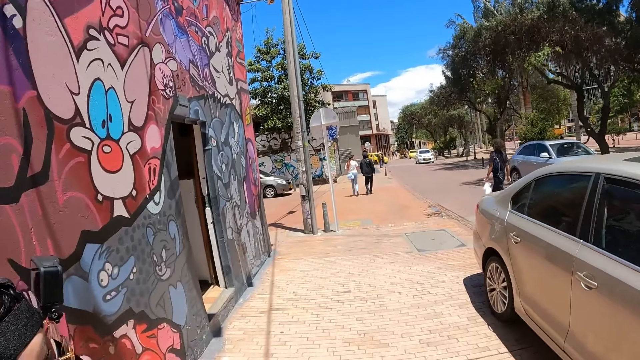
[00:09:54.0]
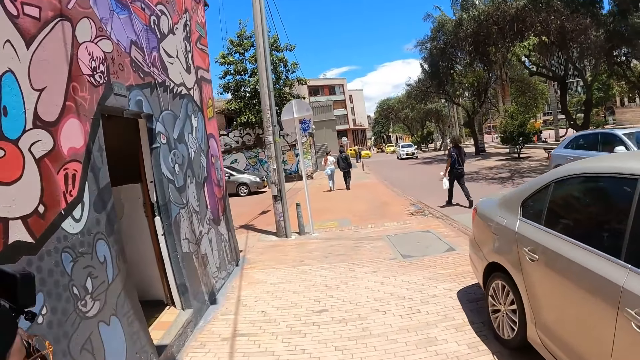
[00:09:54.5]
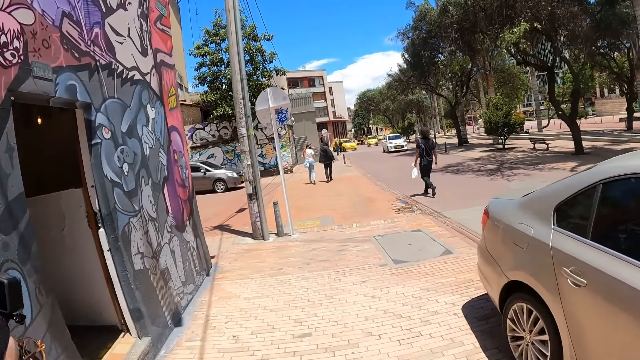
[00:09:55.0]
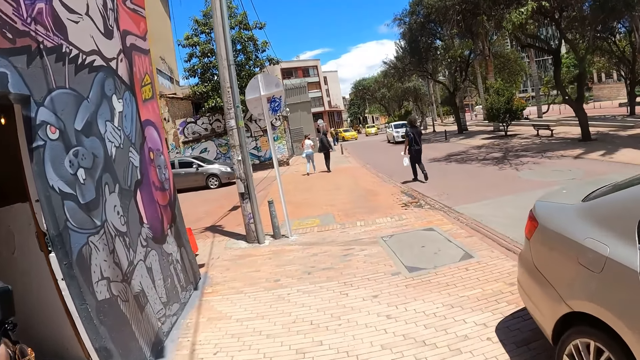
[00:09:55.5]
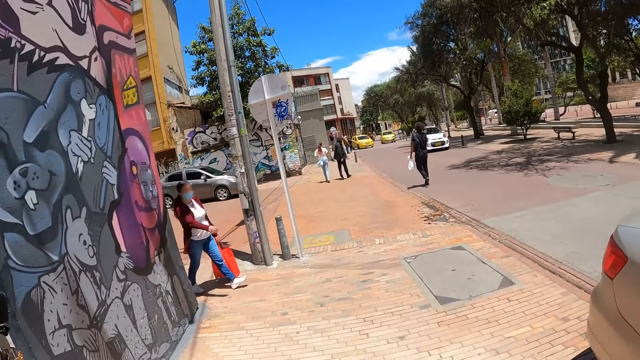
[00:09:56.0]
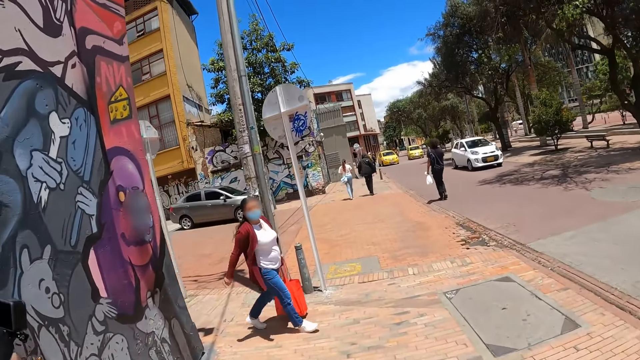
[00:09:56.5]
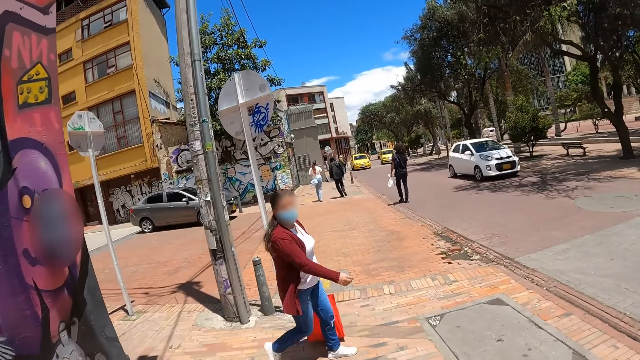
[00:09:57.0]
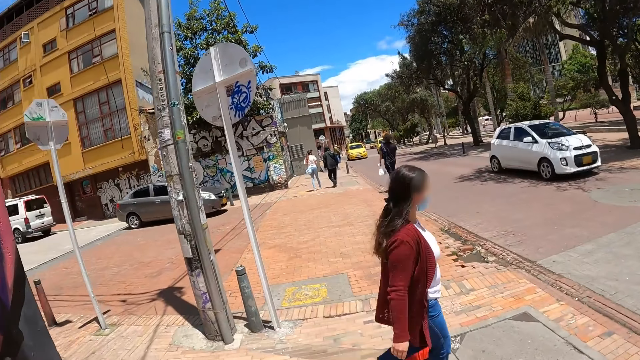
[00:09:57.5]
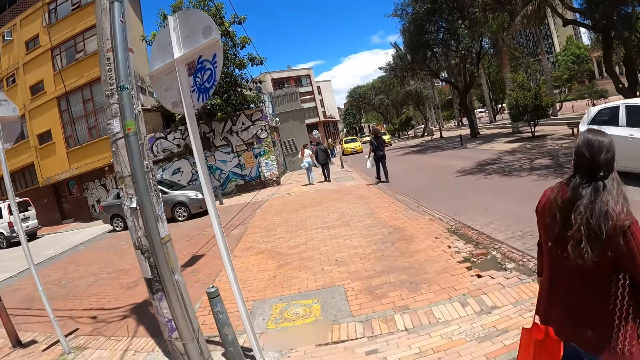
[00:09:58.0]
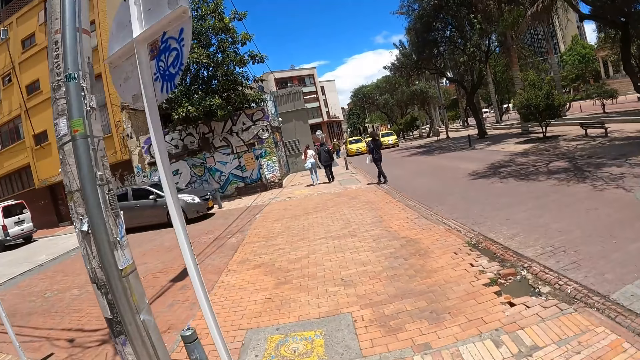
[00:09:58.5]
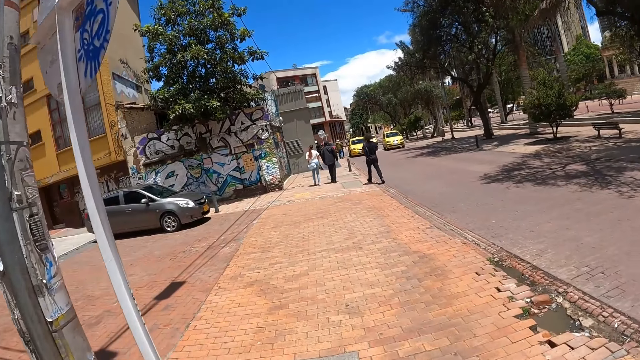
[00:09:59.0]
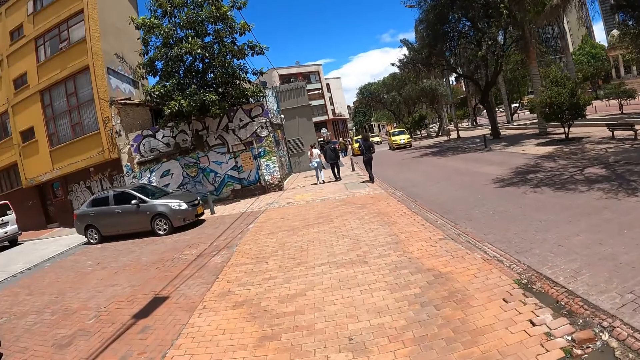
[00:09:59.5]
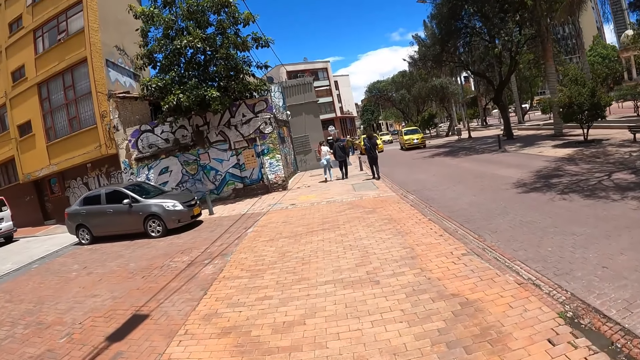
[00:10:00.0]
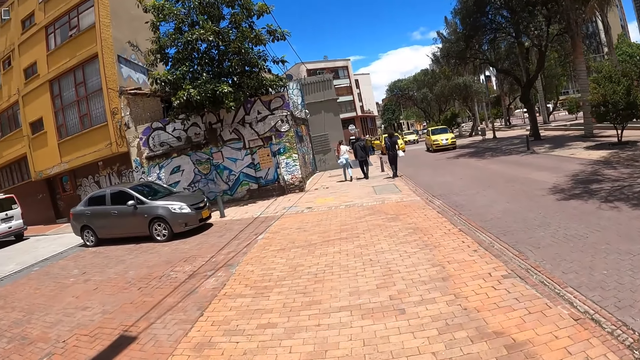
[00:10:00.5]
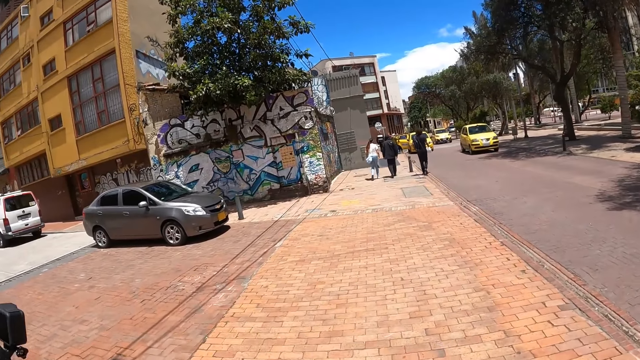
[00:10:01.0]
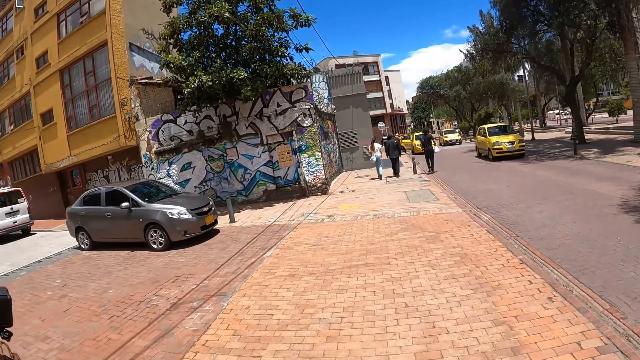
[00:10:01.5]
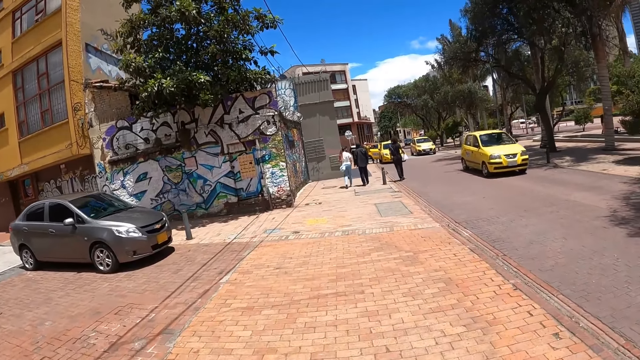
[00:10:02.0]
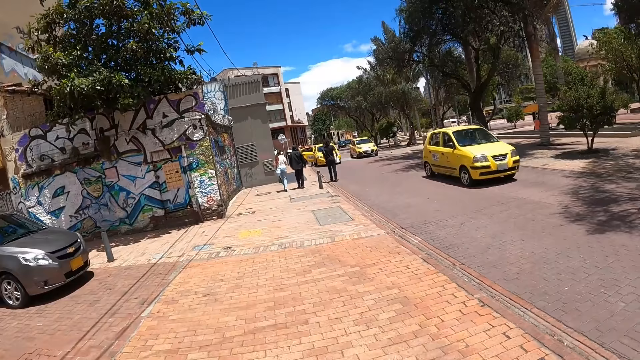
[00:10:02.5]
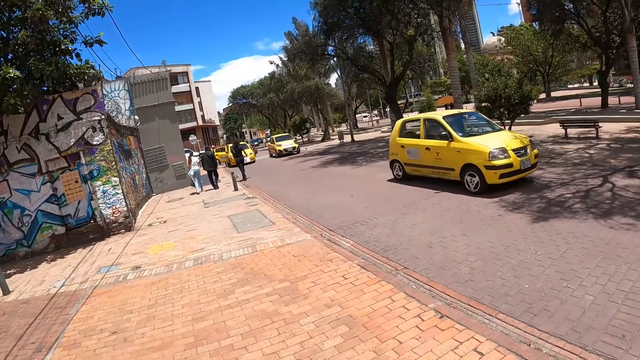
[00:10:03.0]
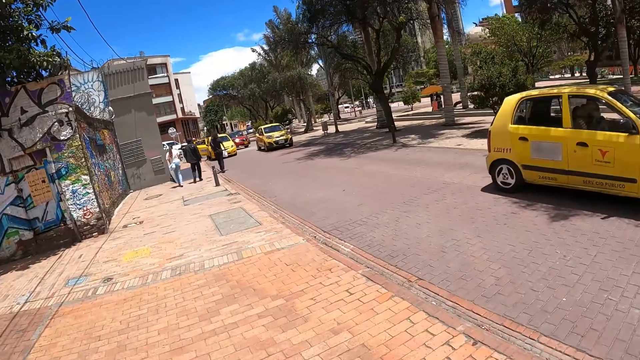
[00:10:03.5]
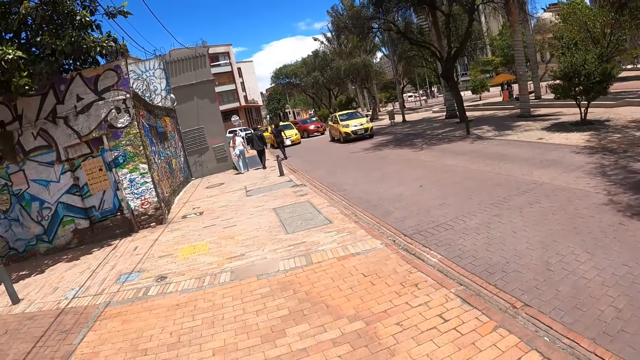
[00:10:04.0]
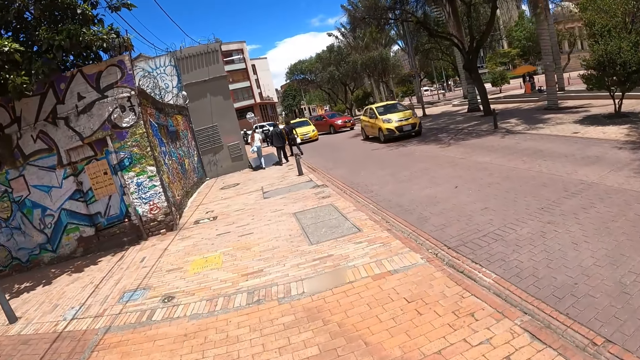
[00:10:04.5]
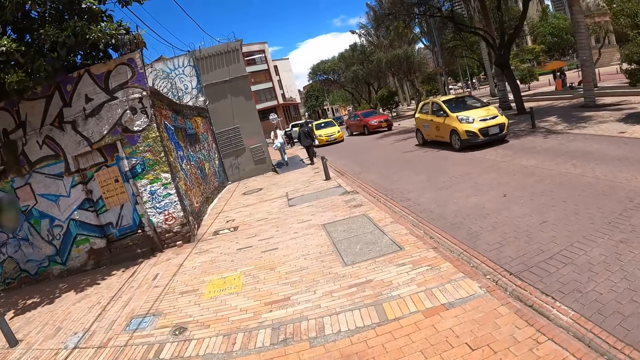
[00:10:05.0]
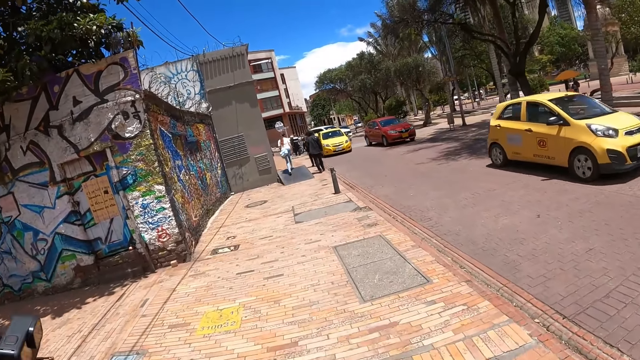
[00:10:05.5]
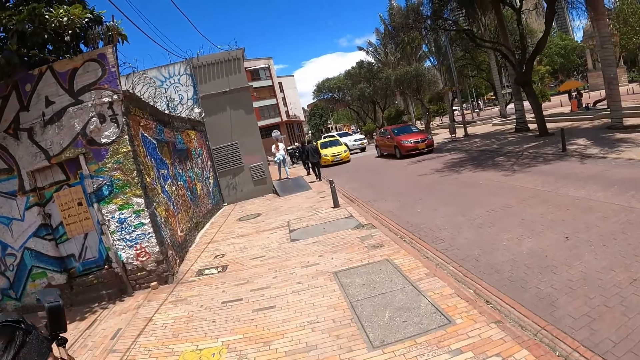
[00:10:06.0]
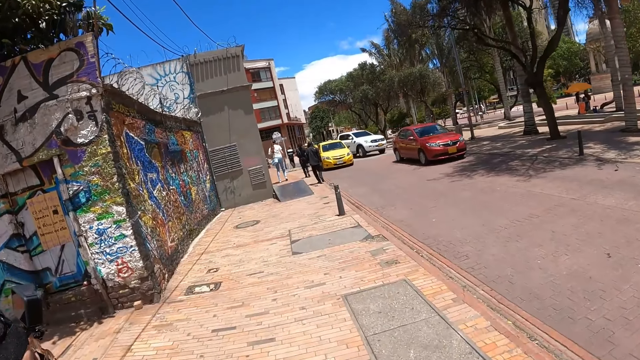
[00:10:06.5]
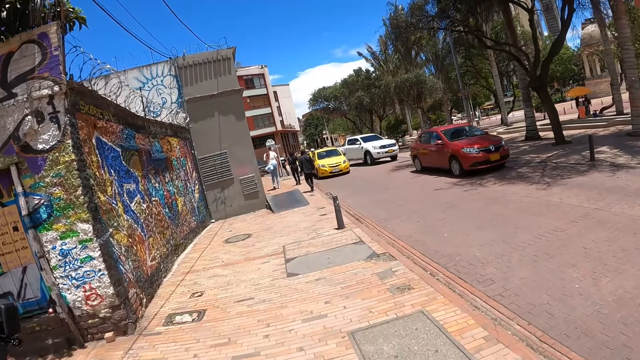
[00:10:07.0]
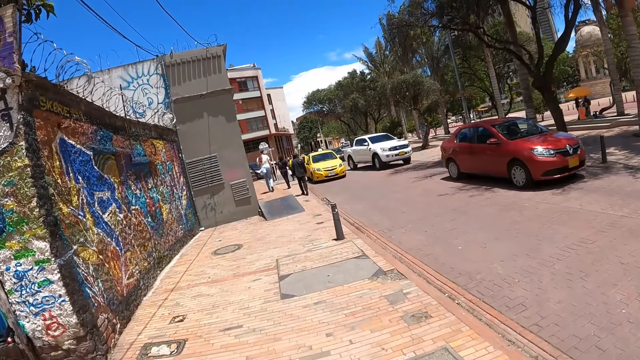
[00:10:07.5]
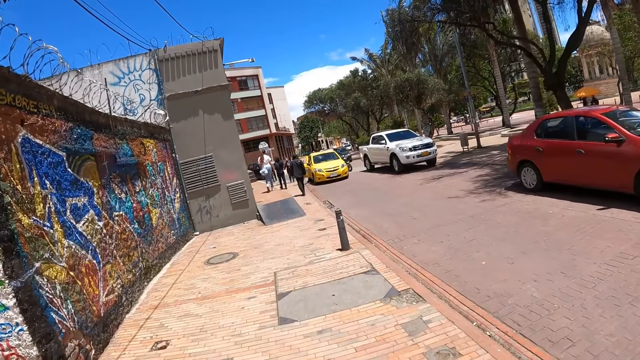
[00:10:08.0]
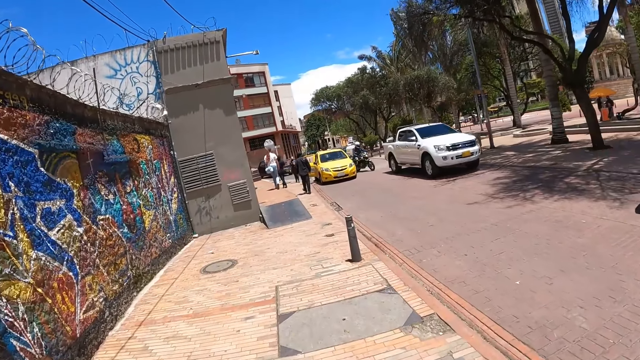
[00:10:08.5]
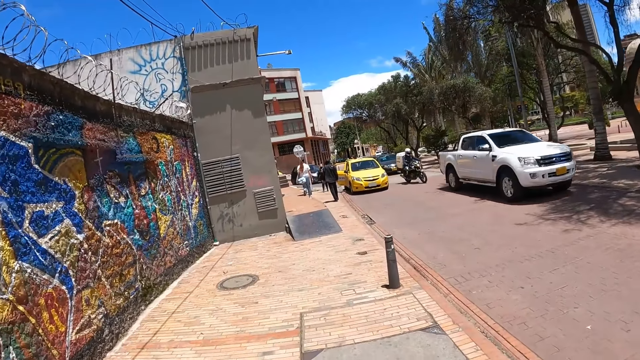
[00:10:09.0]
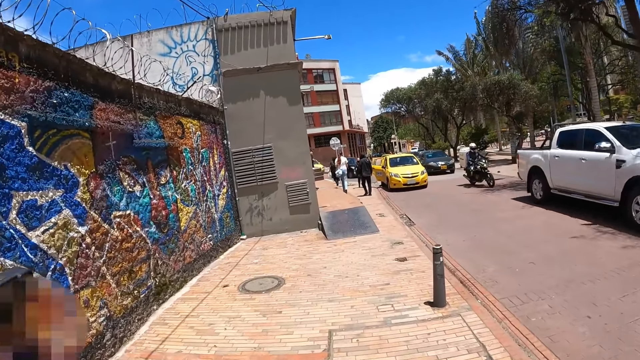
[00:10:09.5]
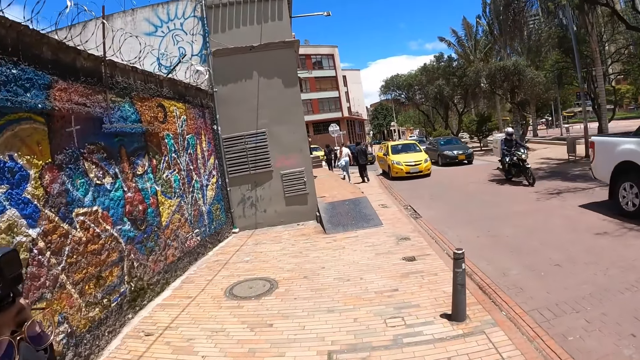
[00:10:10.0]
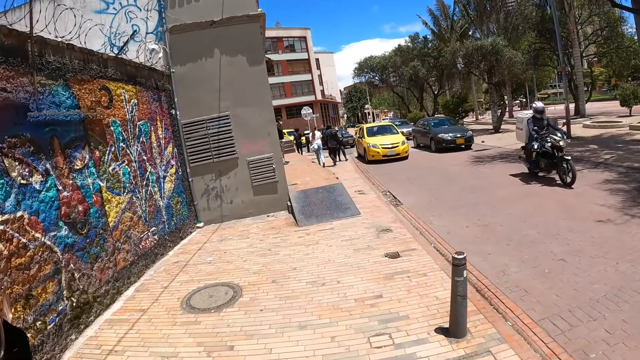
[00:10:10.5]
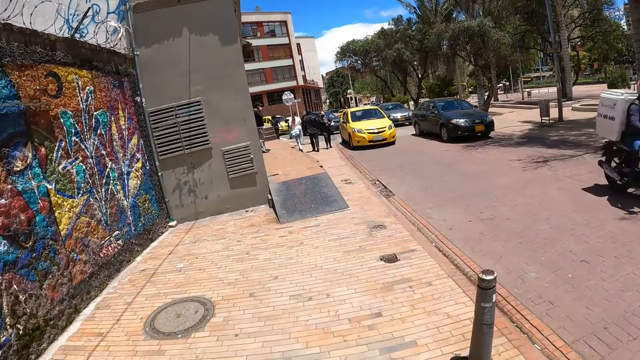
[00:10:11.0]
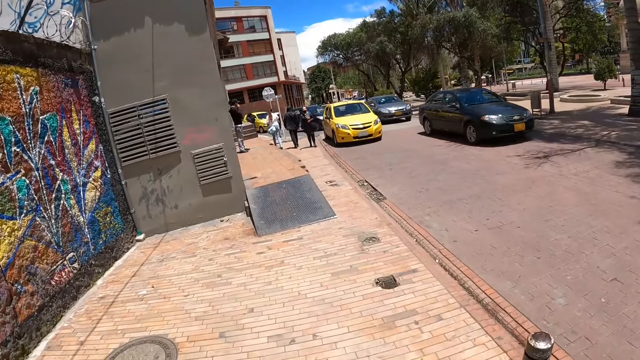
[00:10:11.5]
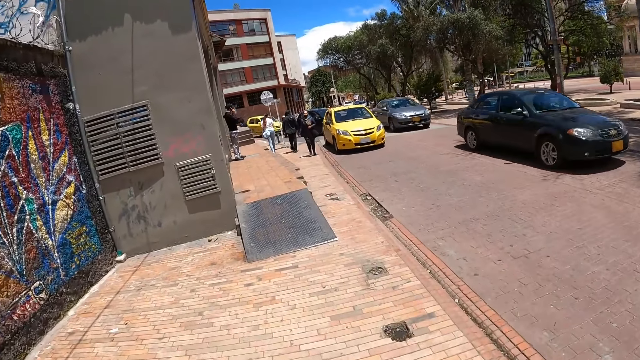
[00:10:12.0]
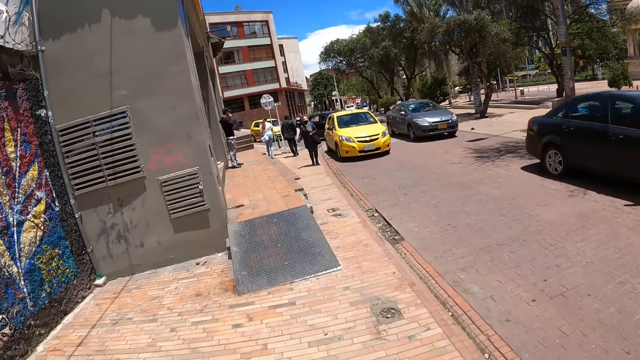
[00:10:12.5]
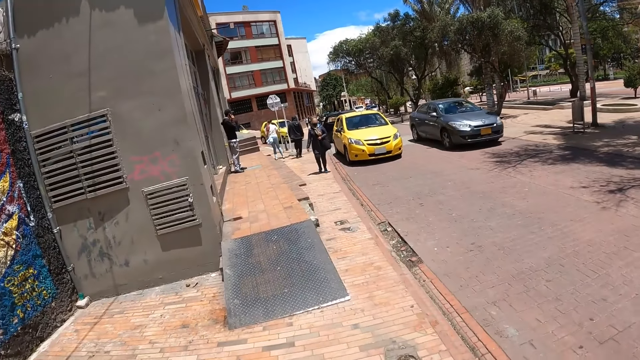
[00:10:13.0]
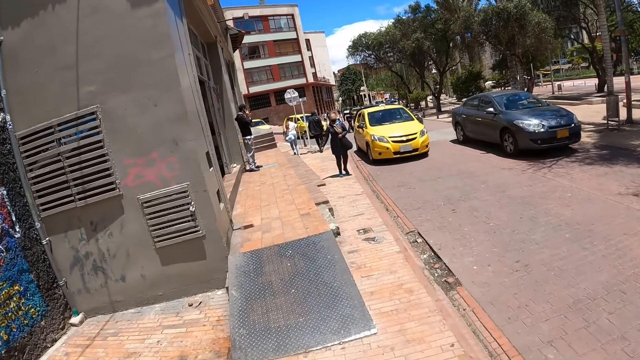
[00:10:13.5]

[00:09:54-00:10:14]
The camera wearer crosses the road. They walk on the pathway.
